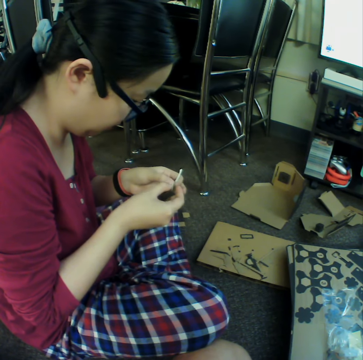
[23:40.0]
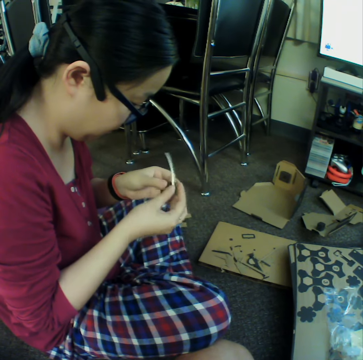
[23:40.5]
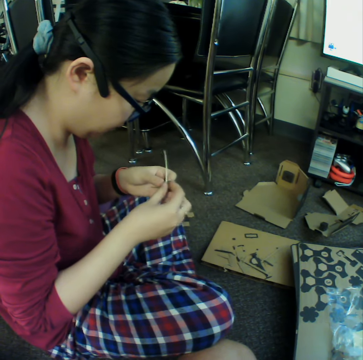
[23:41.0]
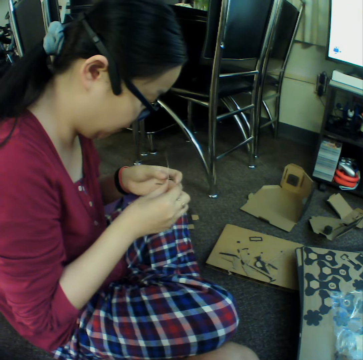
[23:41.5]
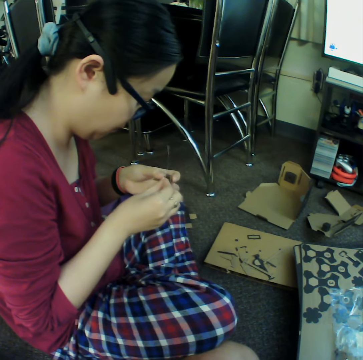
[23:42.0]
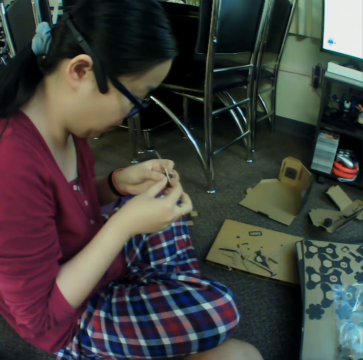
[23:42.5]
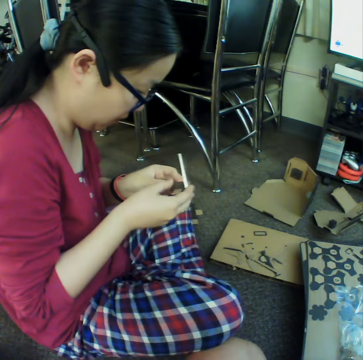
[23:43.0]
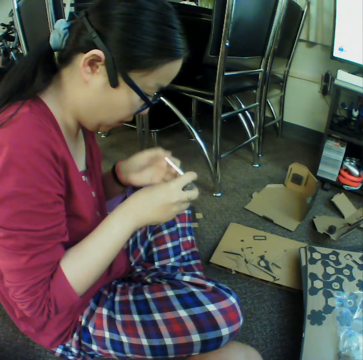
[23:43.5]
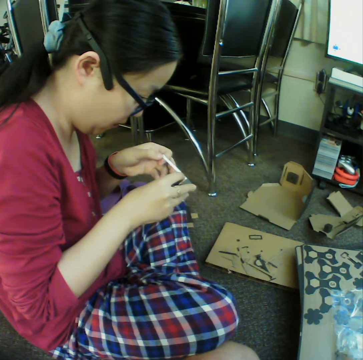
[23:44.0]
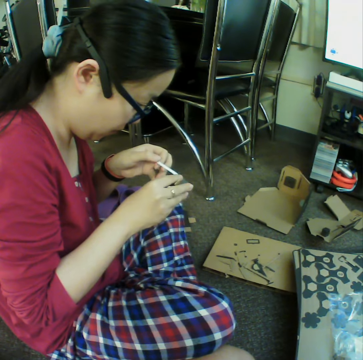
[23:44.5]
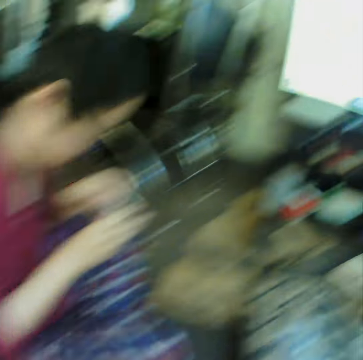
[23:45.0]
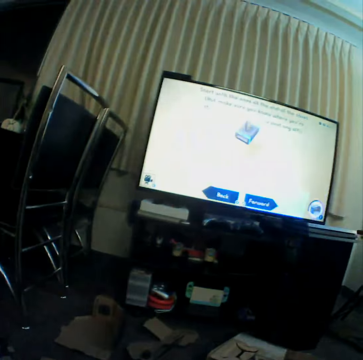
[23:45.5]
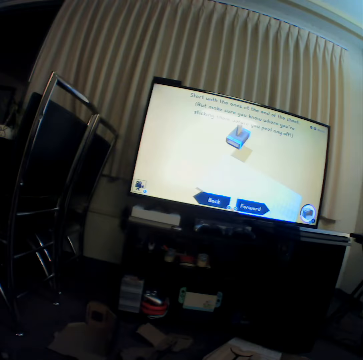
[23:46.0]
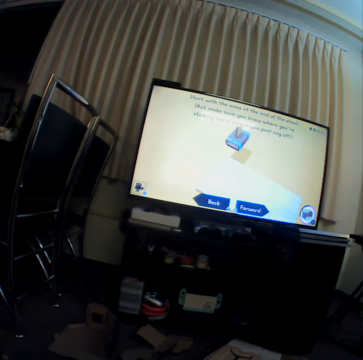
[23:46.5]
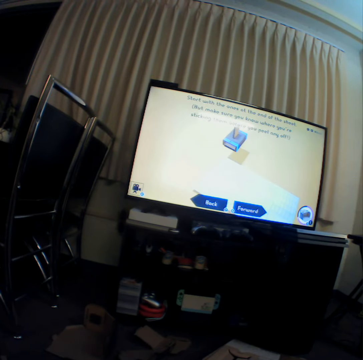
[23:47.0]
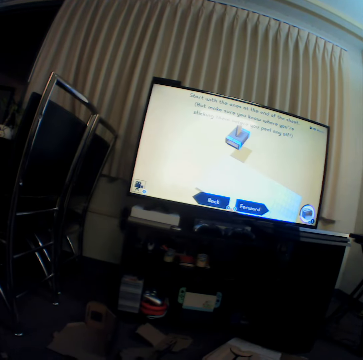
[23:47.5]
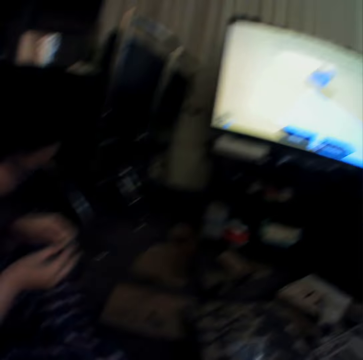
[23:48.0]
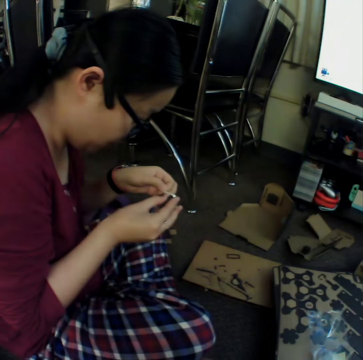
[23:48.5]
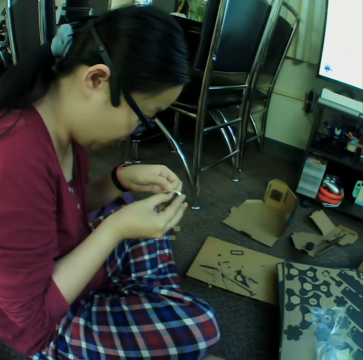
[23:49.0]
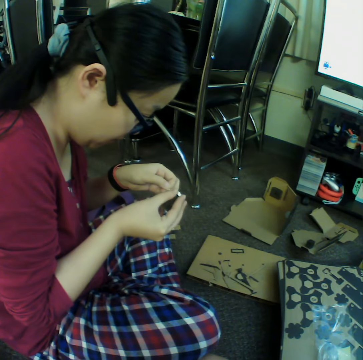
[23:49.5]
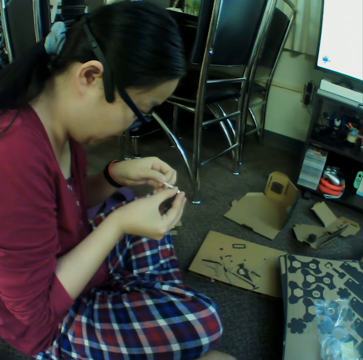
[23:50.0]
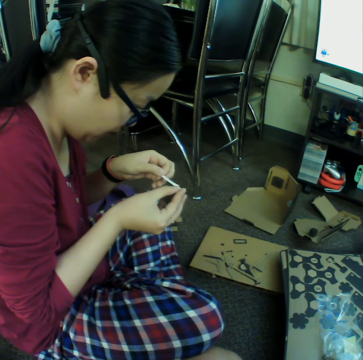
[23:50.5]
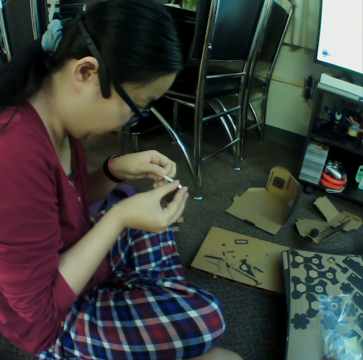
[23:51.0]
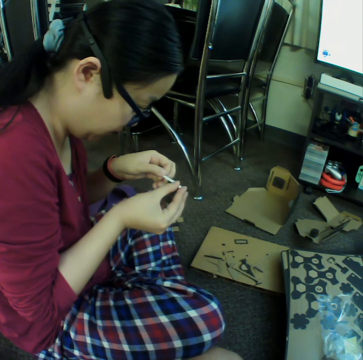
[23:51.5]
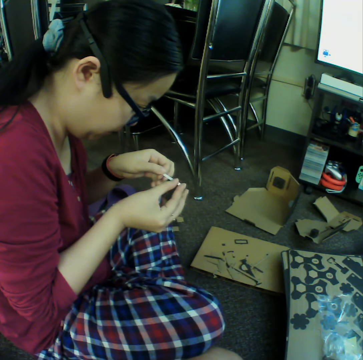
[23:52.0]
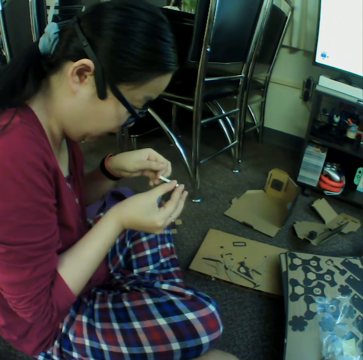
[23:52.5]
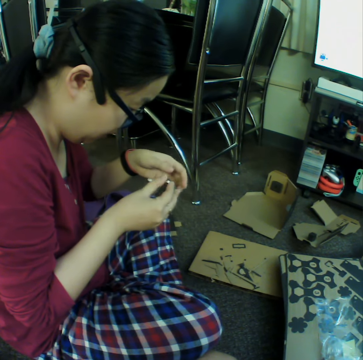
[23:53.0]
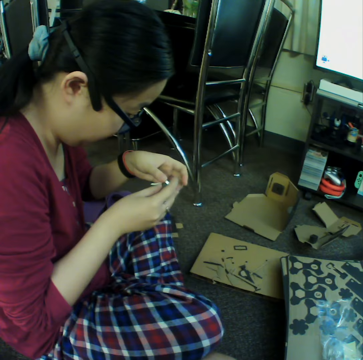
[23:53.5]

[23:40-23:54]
The camera wearer looks at the television. A woman sticks a paper on craft materials.

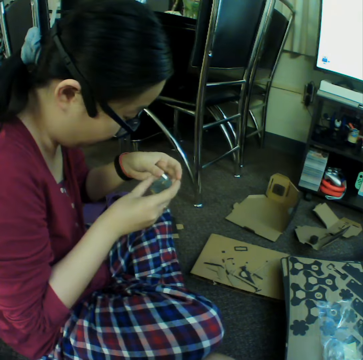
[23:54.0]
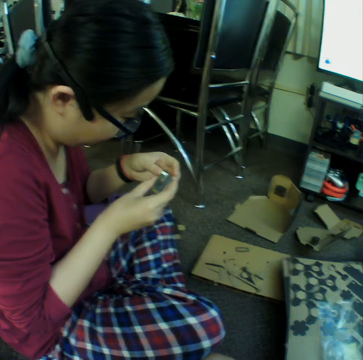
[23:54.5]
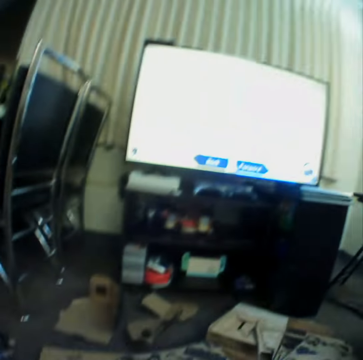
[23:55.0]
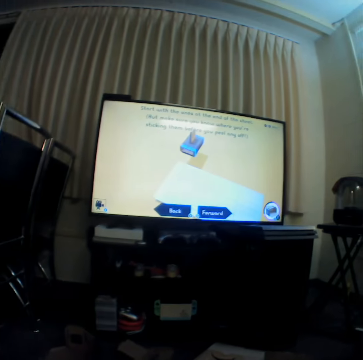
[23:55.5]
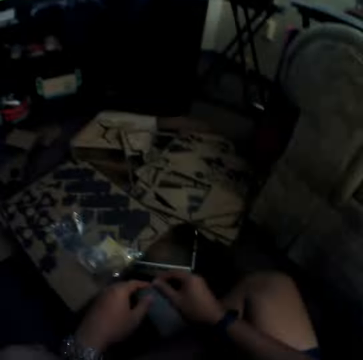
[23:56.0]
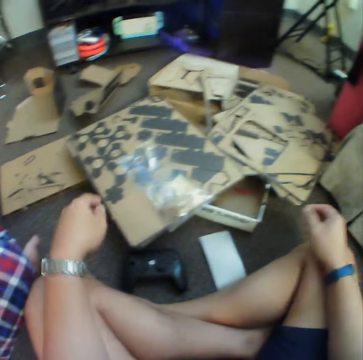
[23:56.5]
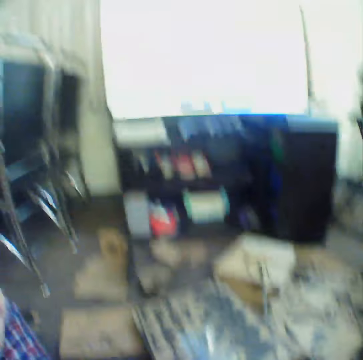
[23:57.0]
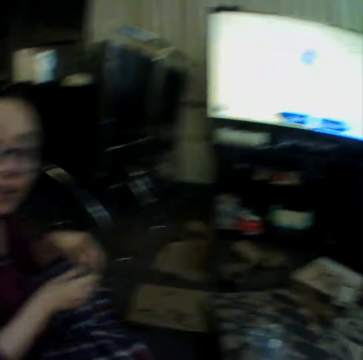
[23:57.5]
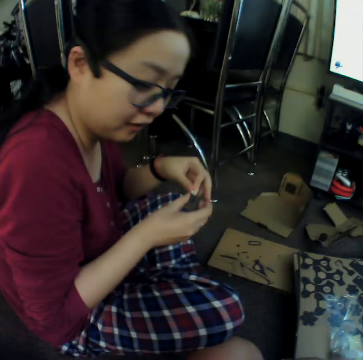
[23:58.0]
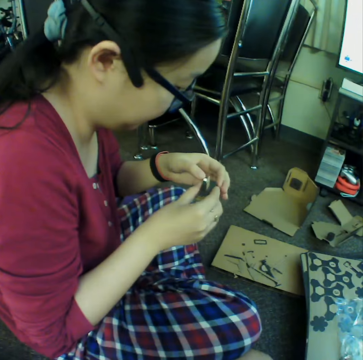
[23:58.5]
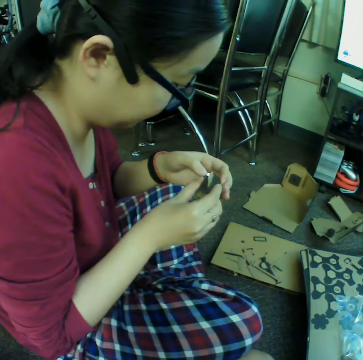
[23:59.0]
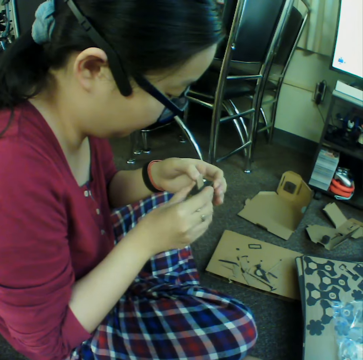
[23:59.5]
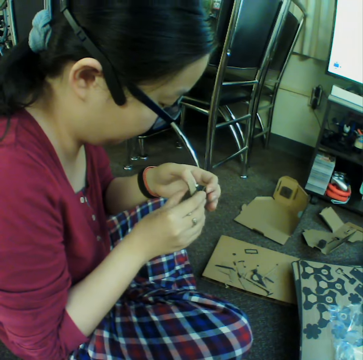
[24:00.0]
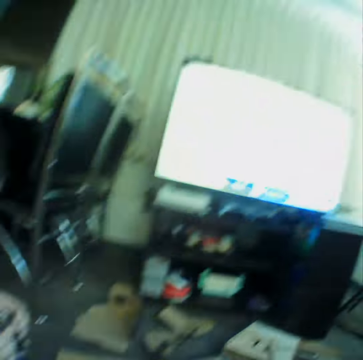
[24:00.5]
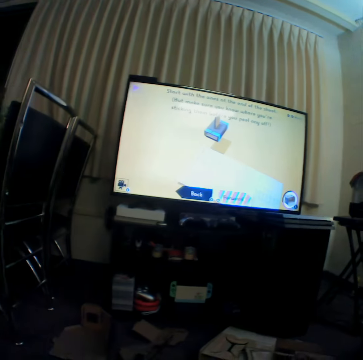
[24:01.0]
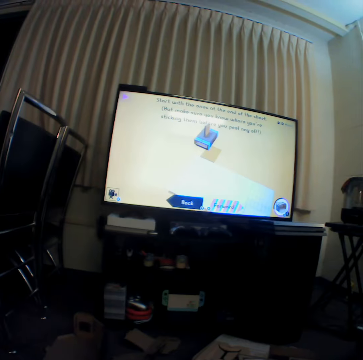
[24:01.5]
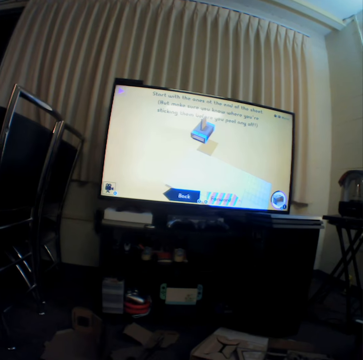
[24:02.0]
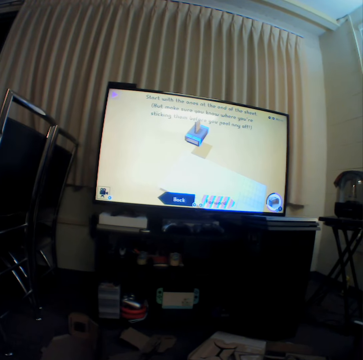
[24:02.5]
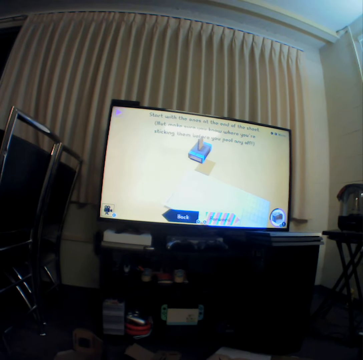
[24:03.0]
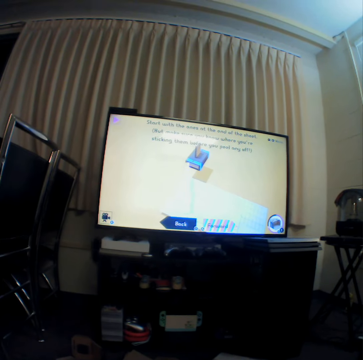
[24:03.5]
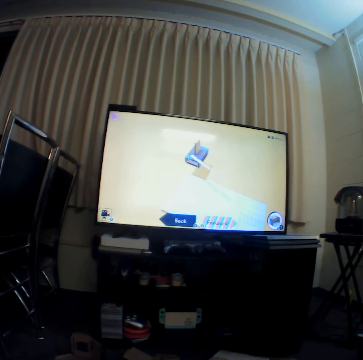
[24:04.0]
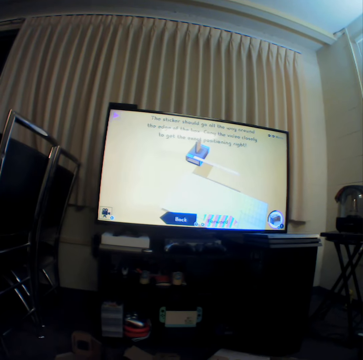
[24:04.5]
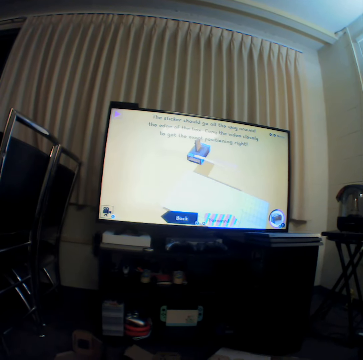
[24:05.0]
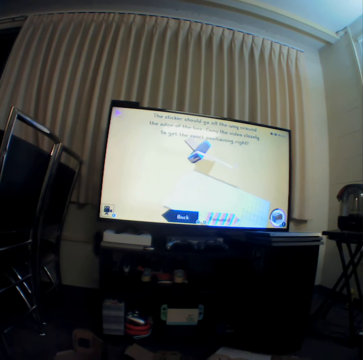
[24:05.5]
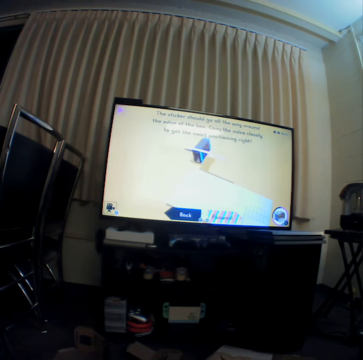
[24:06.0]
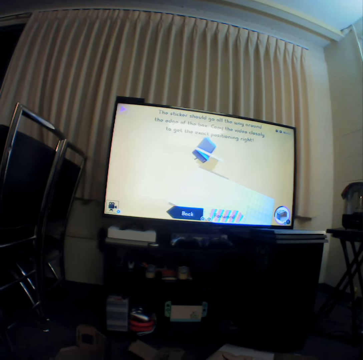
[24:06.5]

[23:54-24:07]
The camera wearer looks around and picks up a game controller. A woman sticks a paper on craft materials. The camera wearer looks at the television.

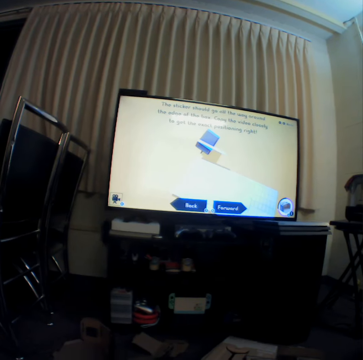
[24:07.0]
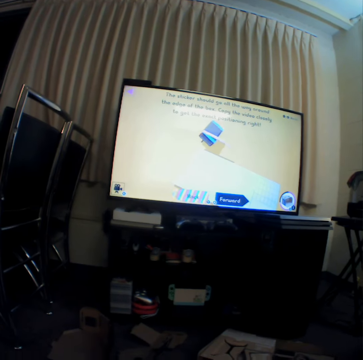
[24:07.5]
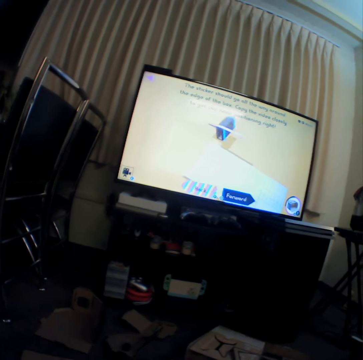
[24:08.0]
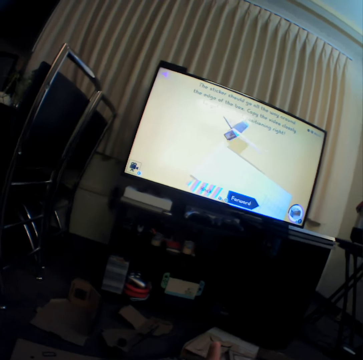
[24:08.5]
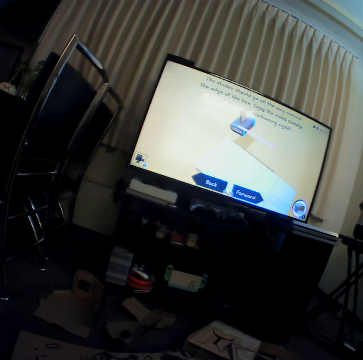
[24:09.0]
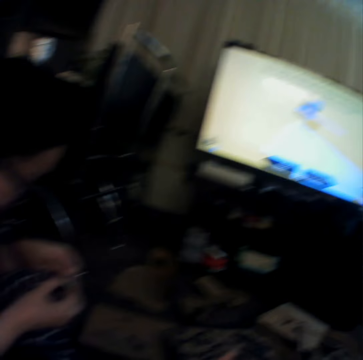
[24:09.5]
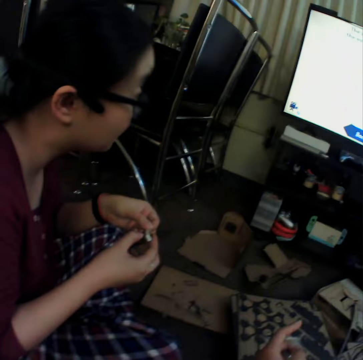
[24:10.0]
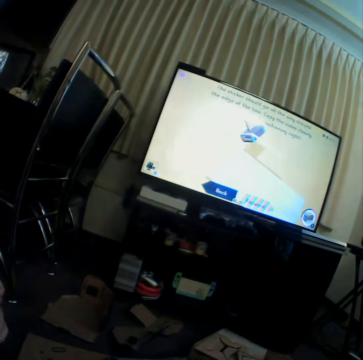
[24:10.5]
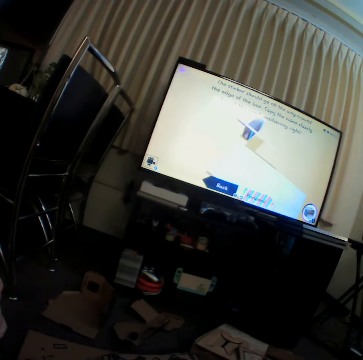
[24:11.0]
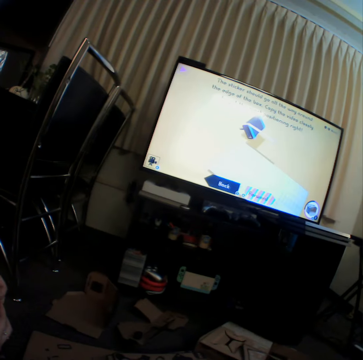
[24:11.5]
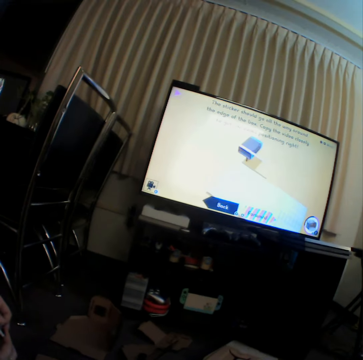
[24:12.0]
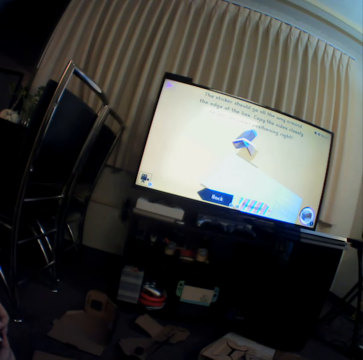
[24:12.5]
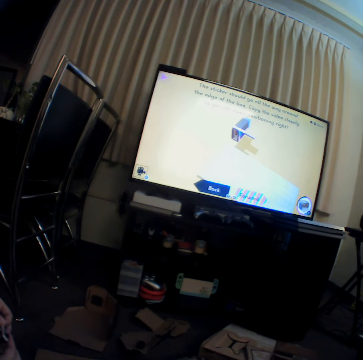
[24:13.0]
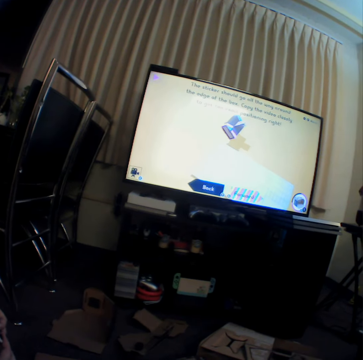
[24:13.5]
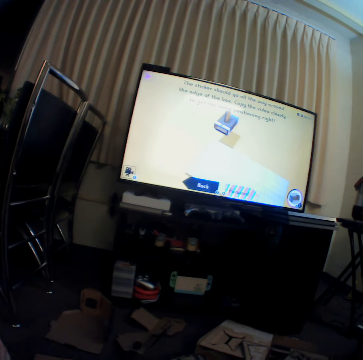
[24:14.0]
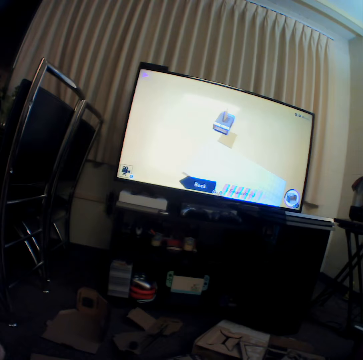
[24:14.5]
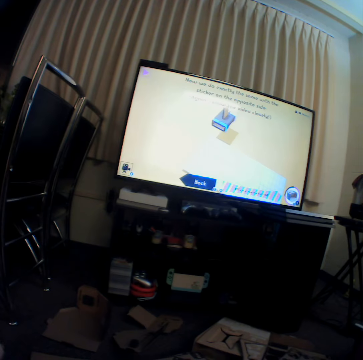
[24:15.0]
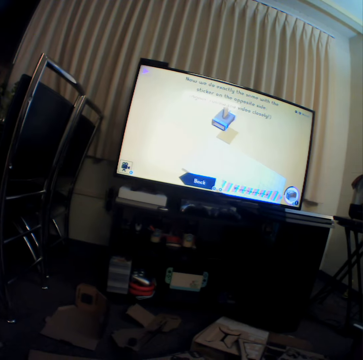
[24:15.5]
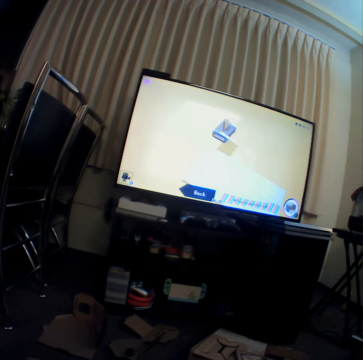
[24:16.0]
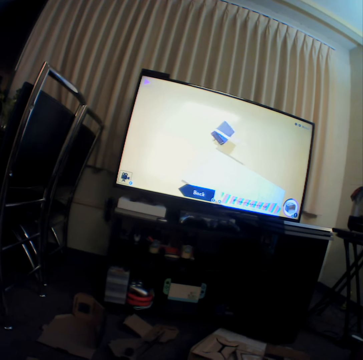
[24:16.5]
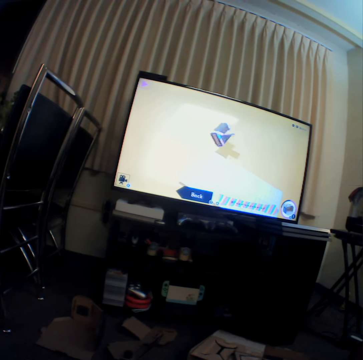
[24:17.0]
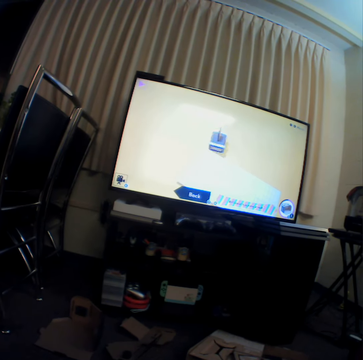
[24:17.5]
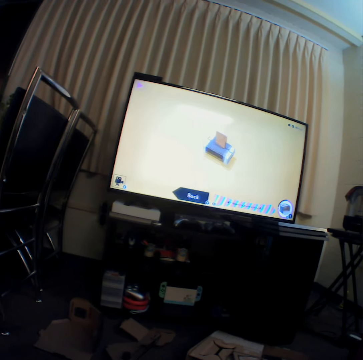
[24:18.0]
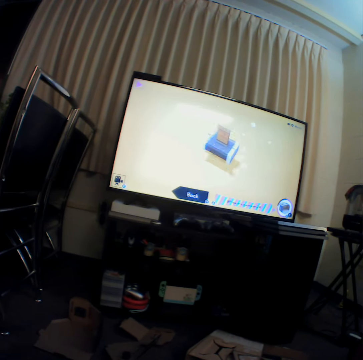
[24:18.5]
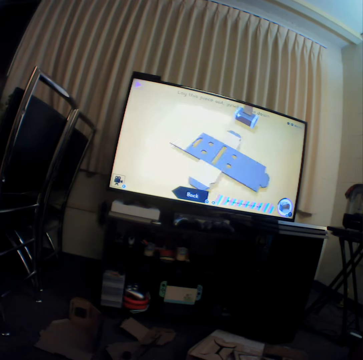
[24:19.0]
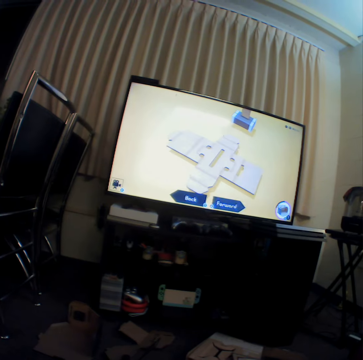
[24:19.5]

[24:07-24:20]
A girl looks at the television.
